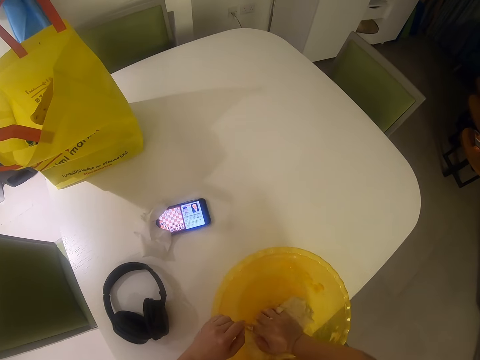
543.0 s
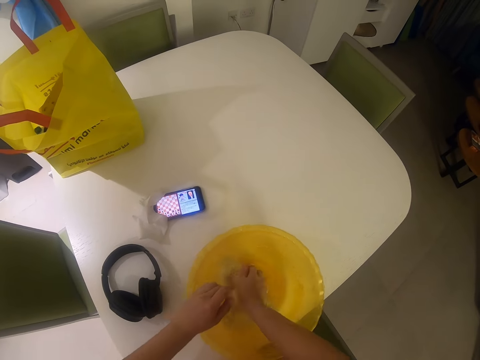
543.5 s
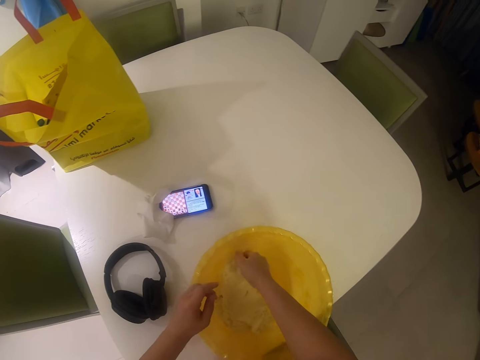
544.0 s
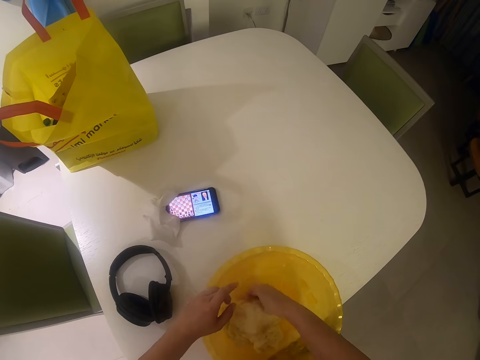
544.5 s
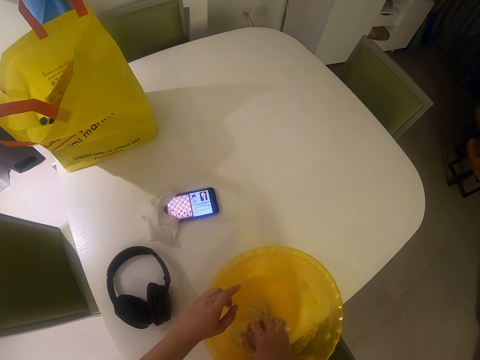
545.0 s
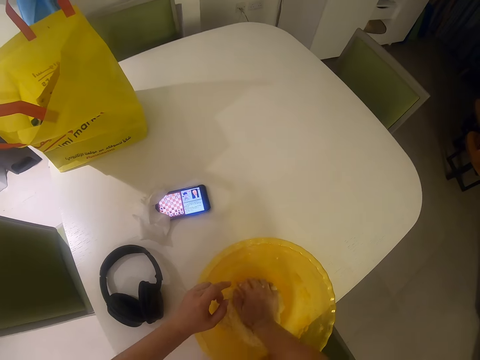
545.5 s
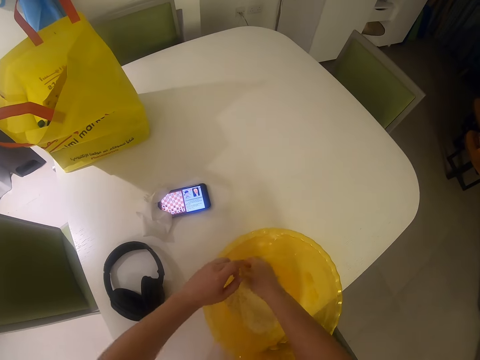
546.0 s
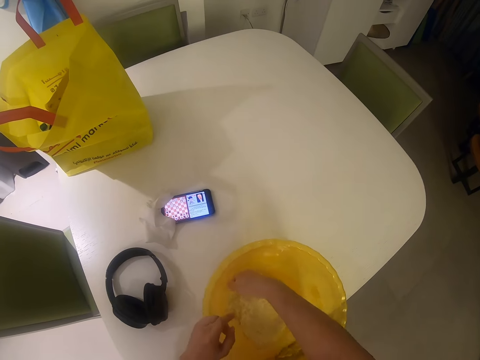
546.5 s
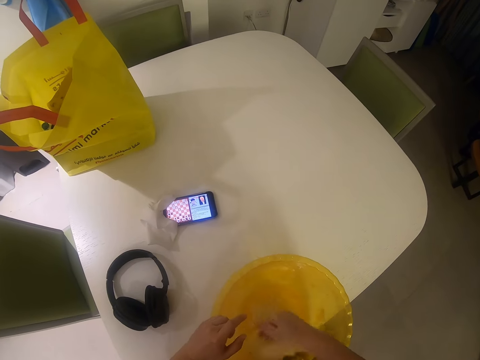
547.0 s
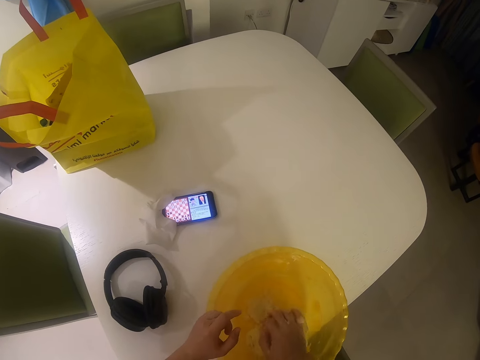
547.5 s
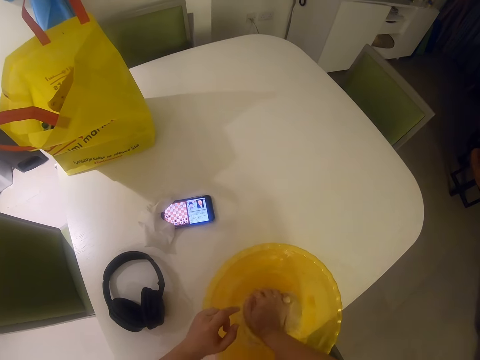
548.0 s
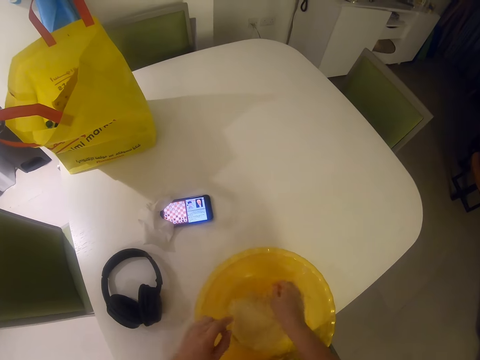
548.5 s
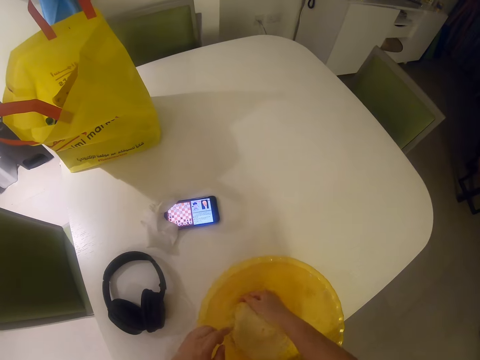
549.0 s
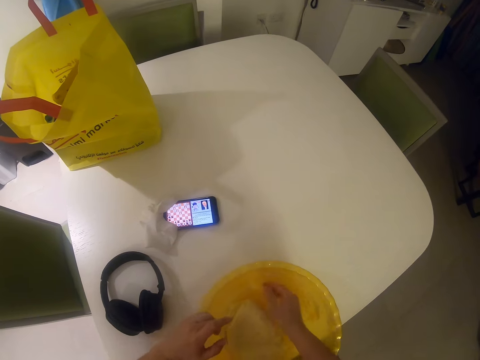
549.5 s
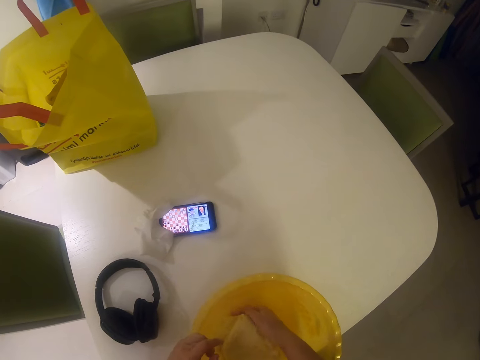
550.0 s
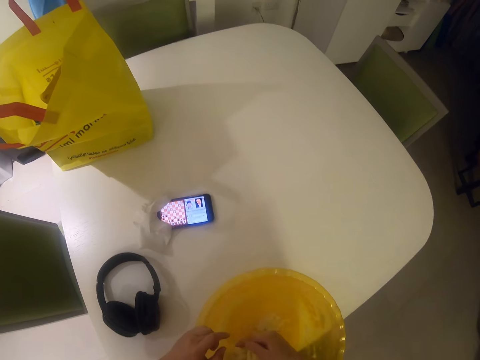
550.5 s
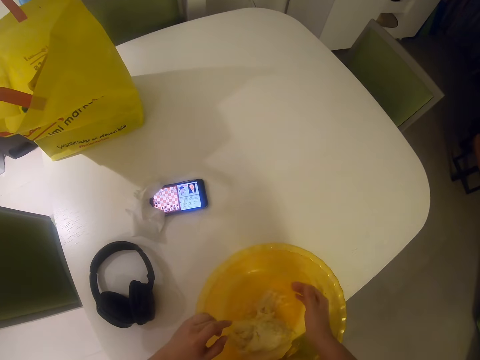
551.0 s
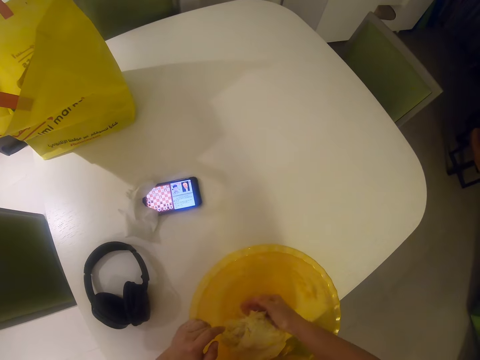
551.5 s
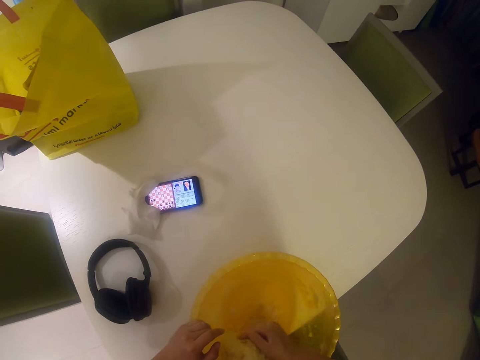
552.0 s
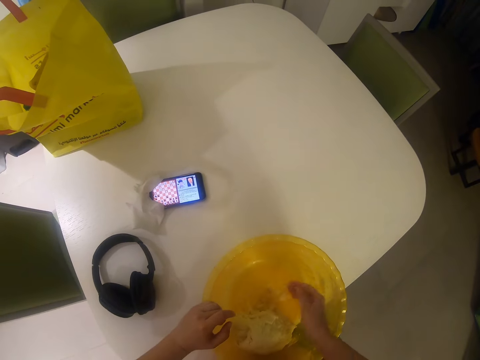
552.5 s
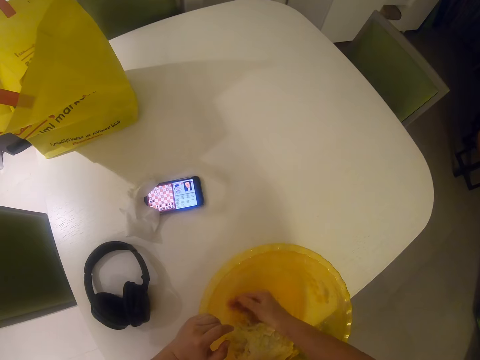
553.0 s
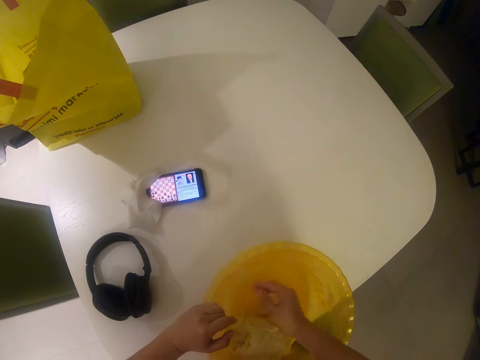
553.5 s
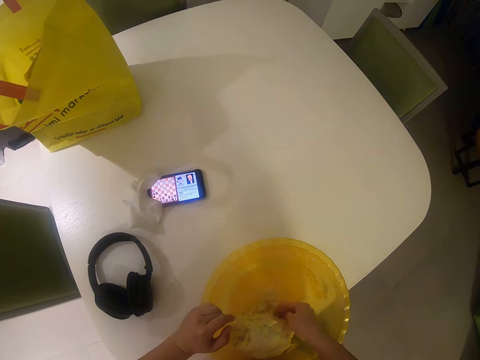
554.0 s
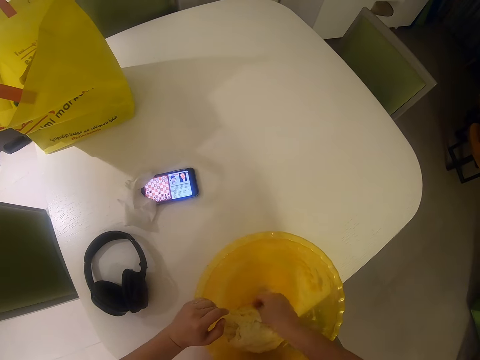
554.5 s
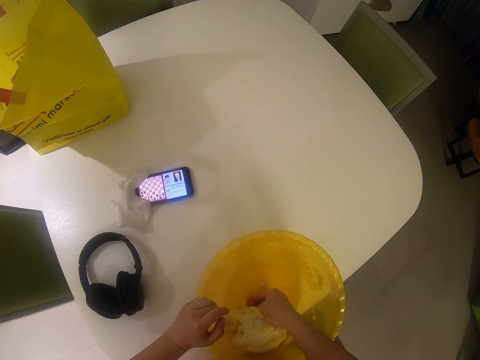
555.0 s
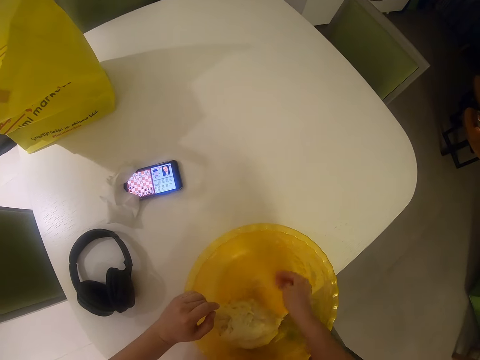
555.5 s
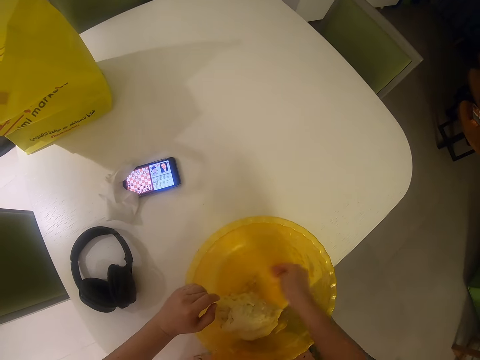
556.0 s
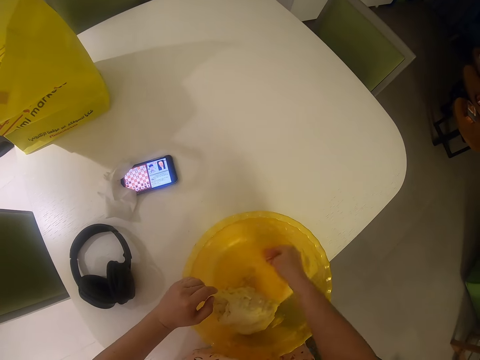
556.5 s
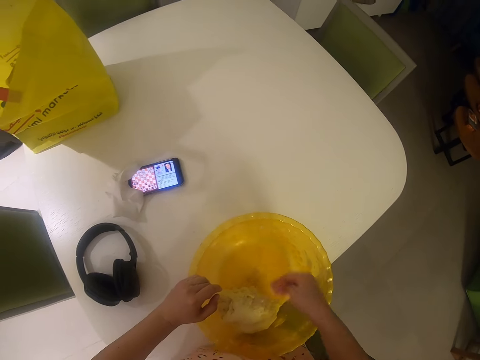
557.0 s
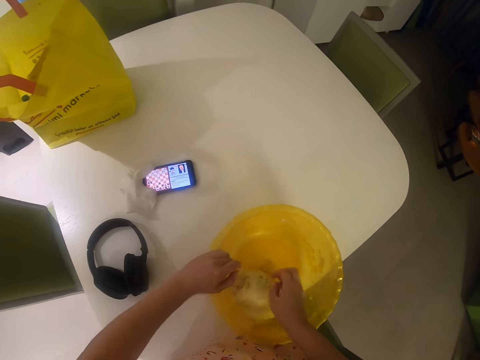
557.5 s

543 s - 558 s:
The camera wearer kneads the dough with a hand. They remove the stained dough on the trough.

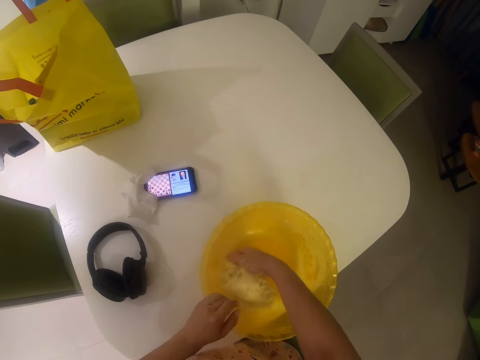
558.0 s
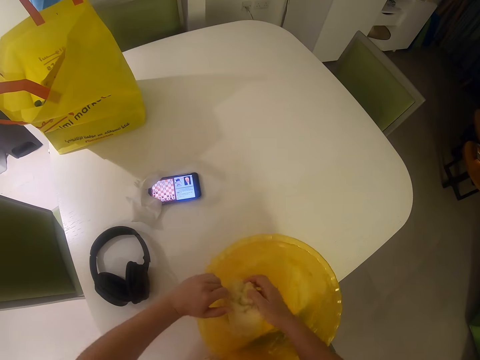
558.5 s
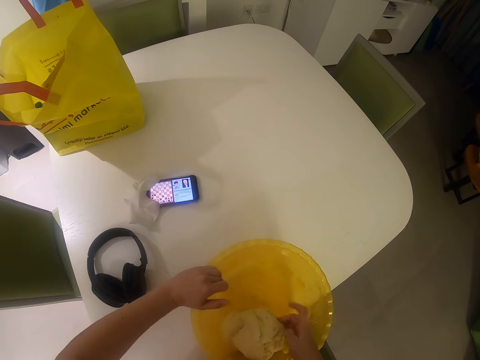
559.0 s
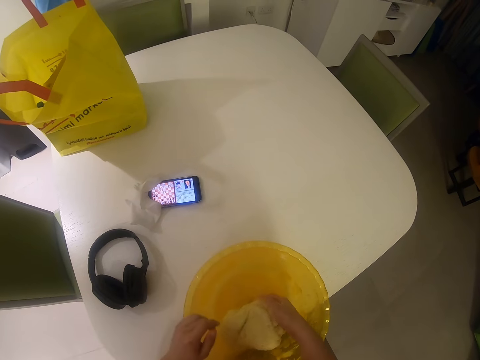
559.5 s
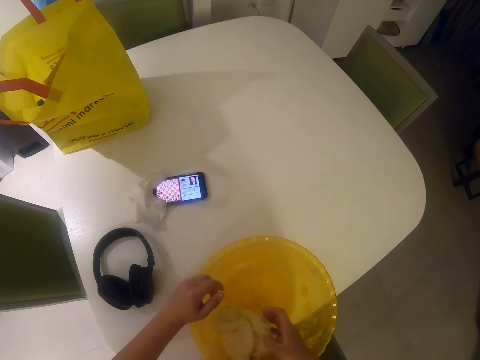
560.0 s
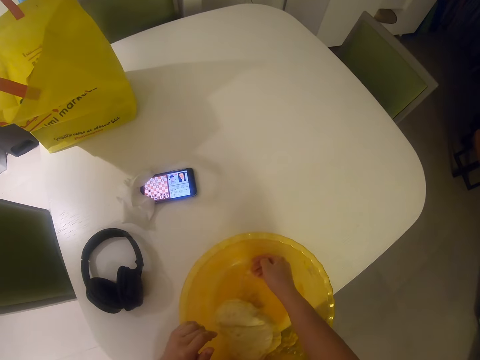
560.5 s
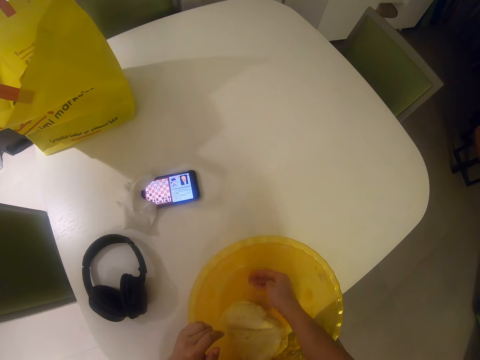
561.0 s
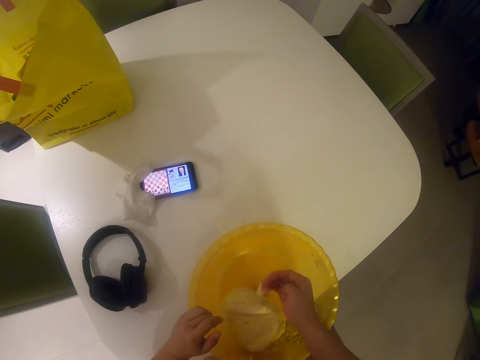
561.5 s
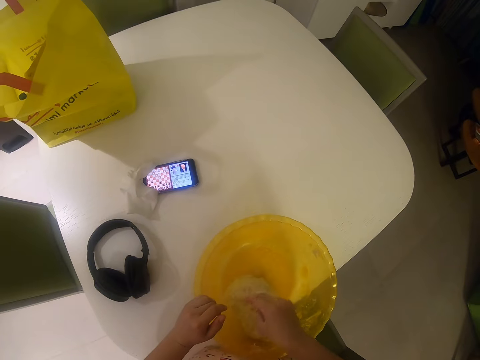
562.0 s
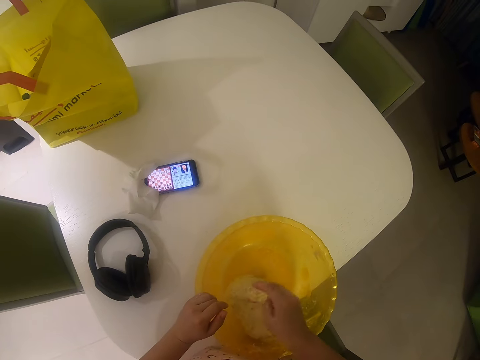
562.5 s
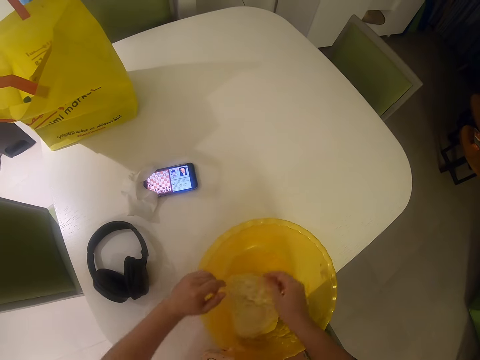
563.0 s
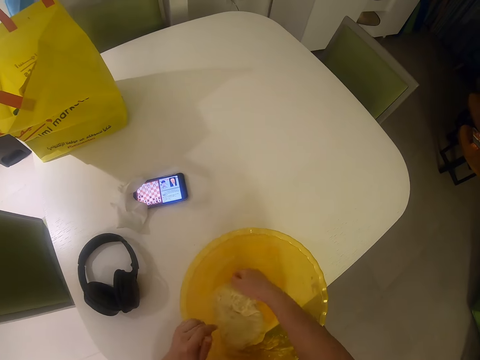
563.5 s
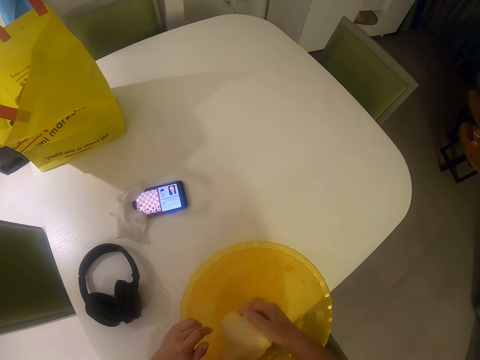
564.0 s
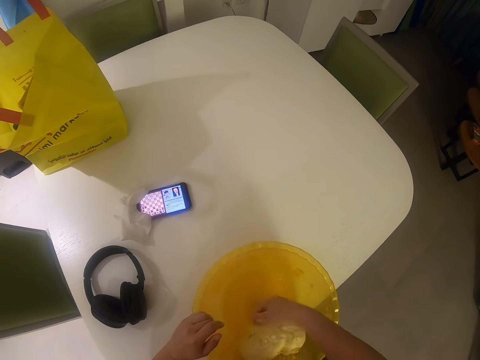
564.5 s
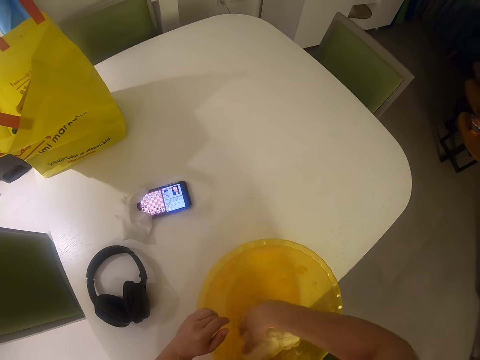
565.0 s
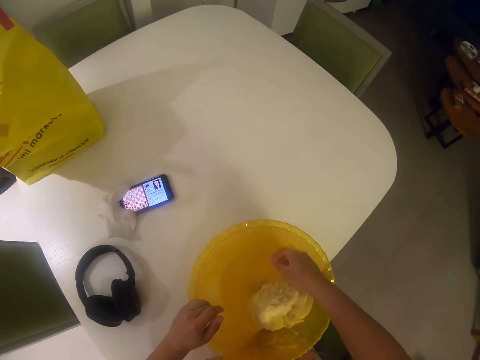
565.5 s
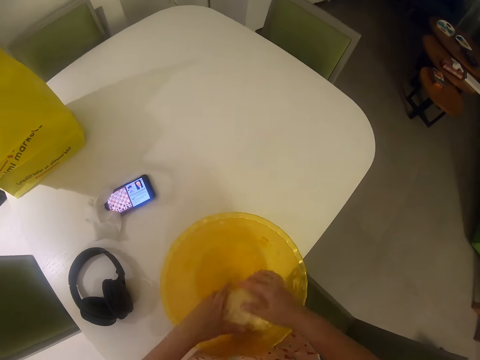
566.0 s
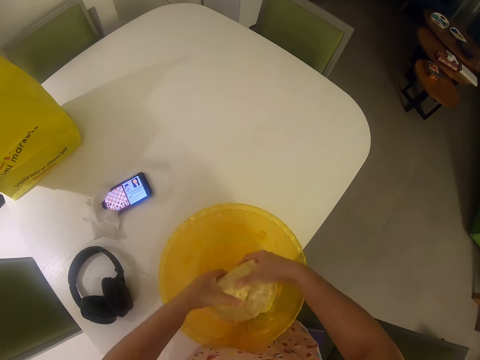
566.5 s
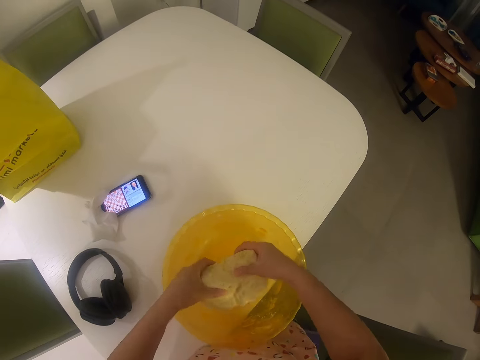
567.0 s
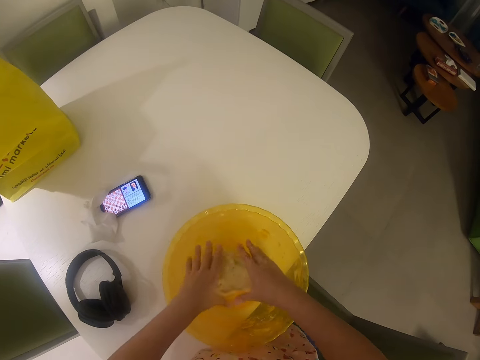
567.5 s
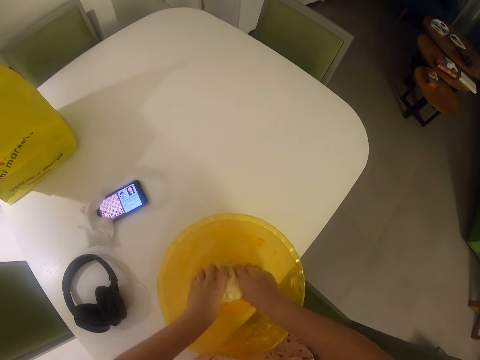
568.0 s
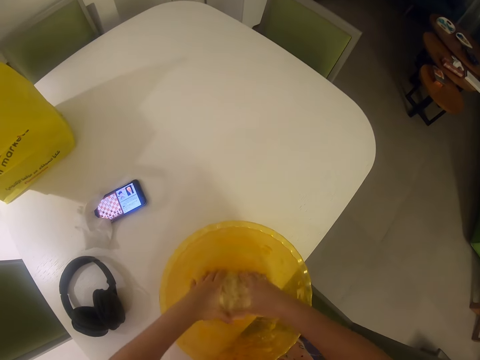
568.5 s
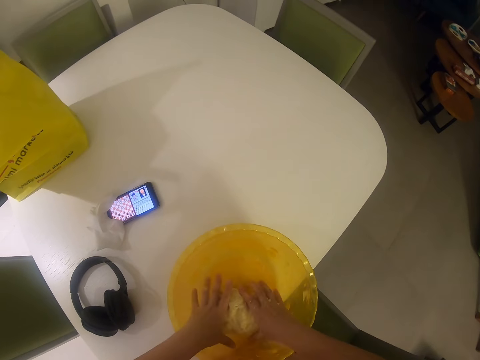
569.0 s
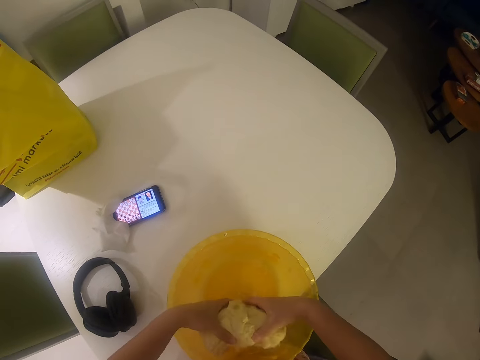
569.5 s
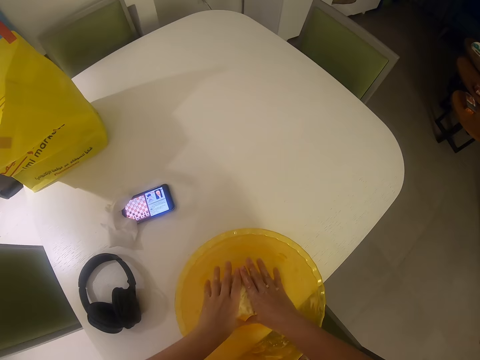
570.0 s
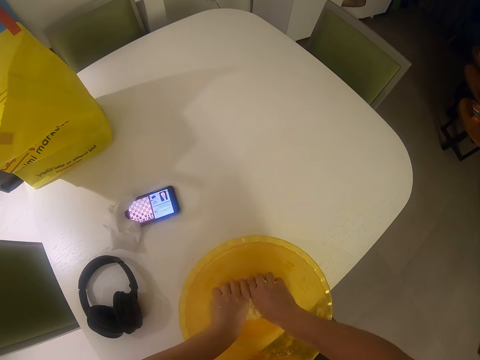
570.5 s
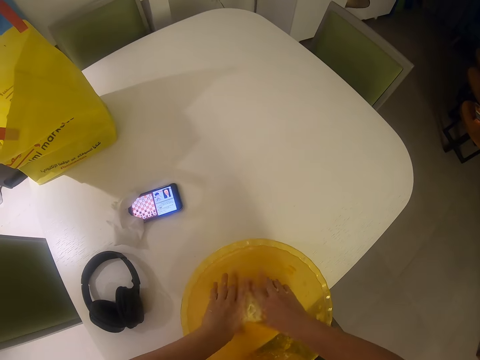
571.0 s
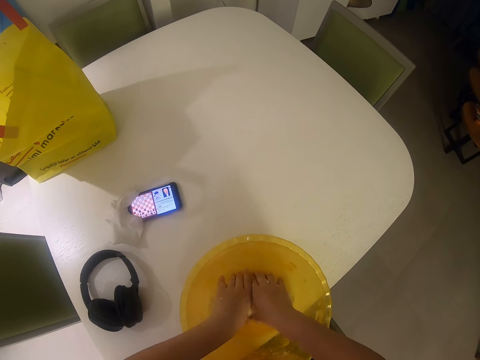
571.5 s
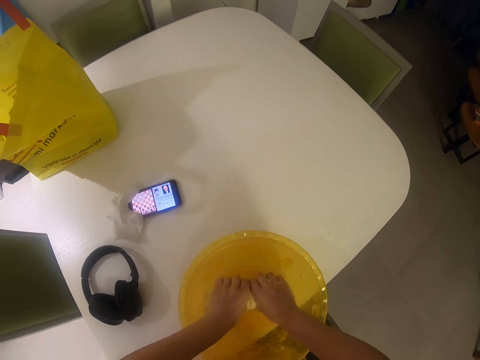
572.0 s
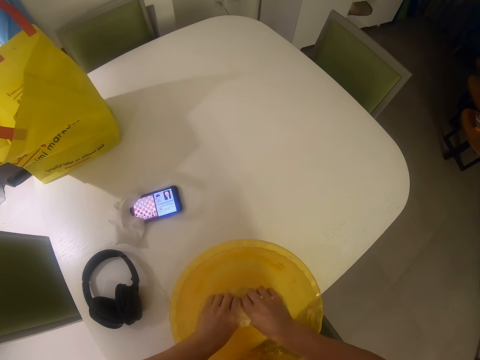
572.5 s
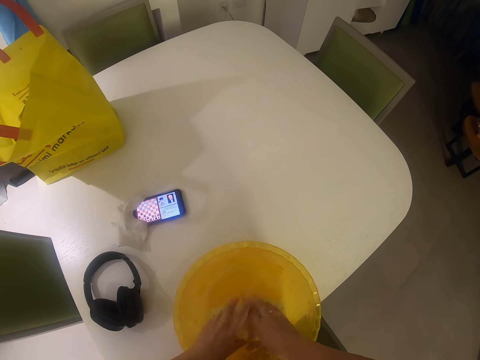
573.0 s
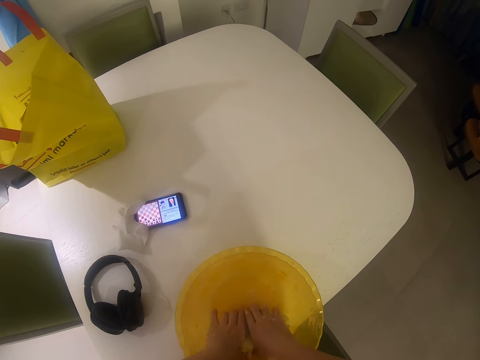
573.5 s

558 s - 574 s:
The camera wearer kneads the dough with her hands.
